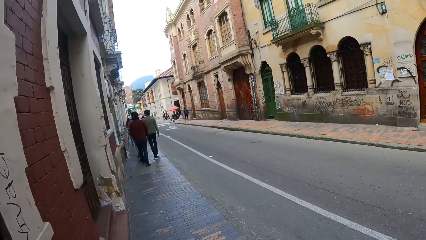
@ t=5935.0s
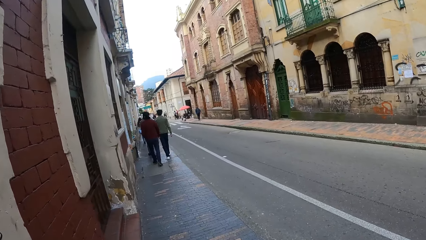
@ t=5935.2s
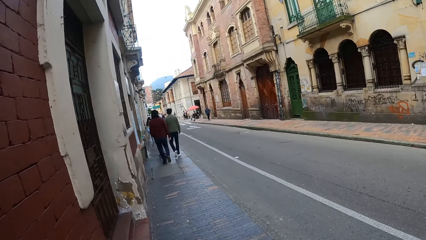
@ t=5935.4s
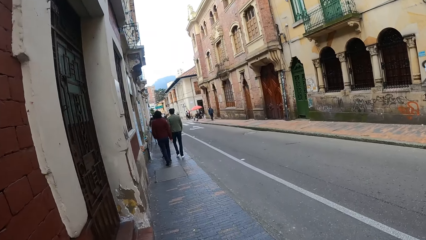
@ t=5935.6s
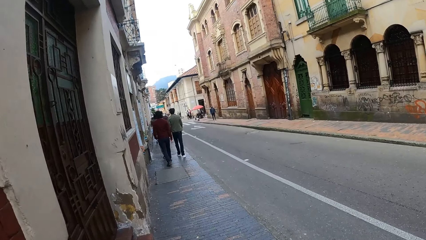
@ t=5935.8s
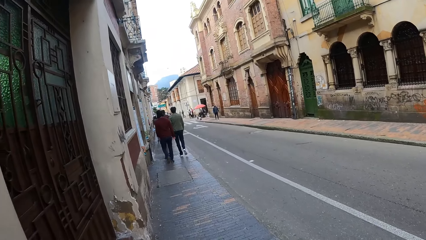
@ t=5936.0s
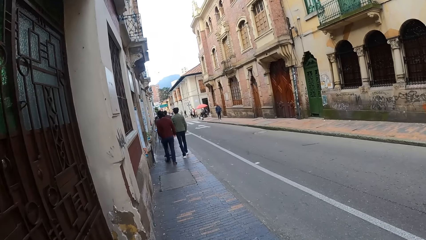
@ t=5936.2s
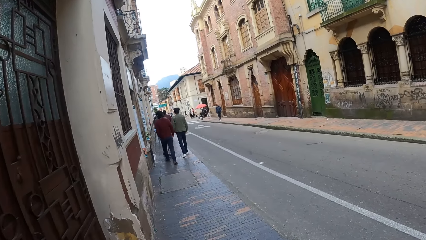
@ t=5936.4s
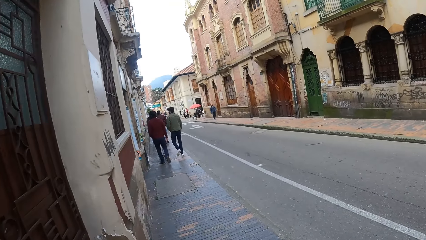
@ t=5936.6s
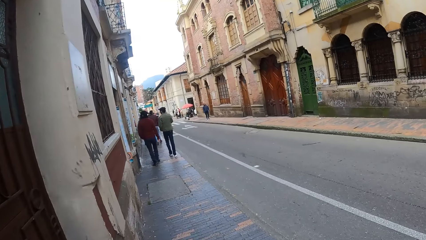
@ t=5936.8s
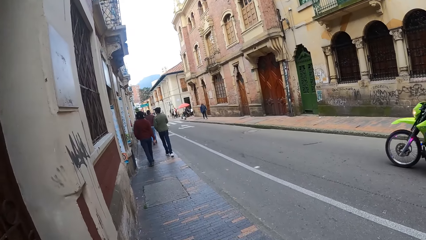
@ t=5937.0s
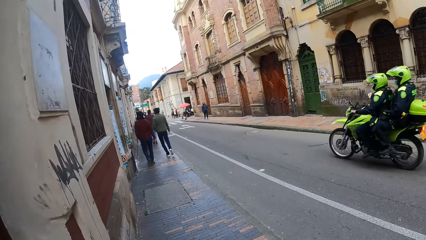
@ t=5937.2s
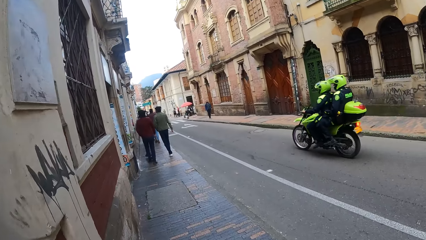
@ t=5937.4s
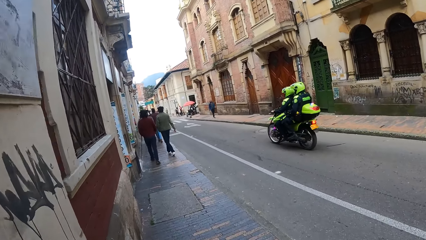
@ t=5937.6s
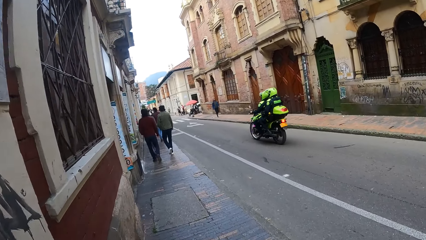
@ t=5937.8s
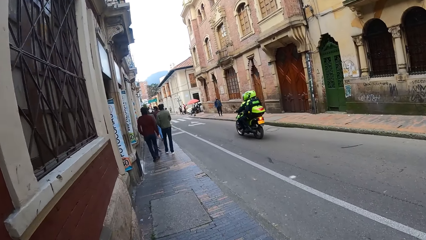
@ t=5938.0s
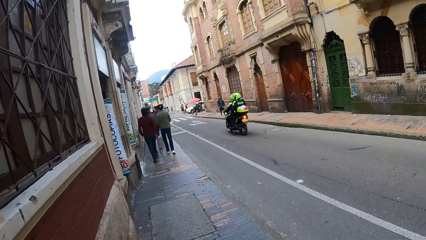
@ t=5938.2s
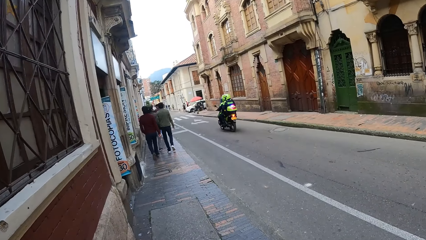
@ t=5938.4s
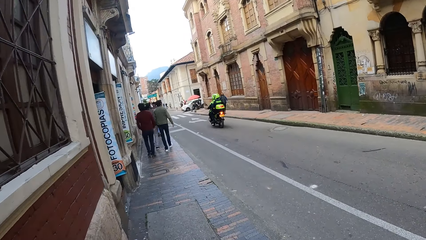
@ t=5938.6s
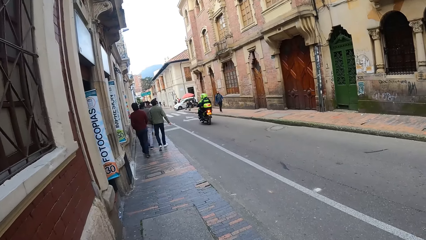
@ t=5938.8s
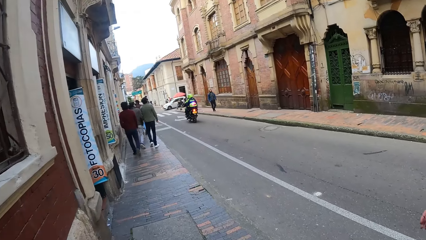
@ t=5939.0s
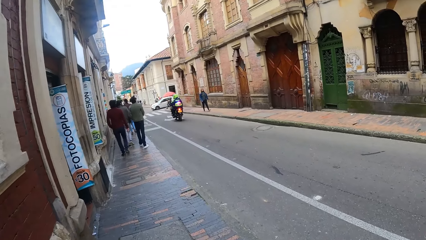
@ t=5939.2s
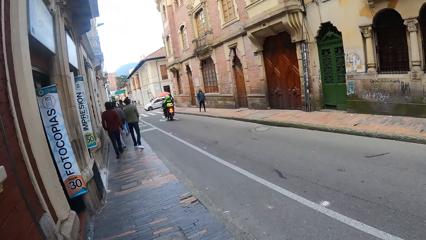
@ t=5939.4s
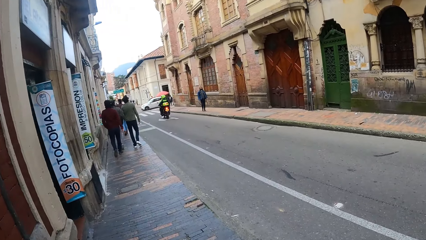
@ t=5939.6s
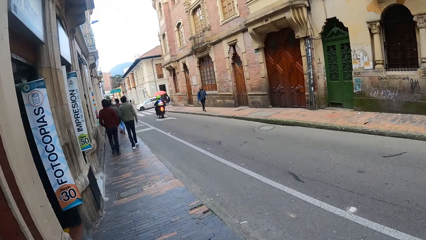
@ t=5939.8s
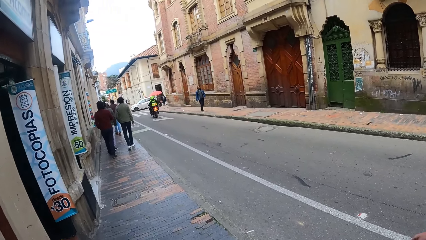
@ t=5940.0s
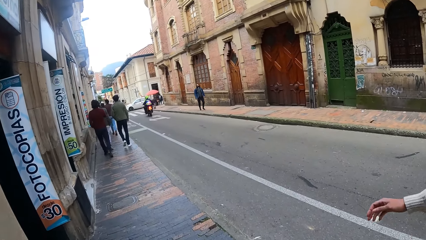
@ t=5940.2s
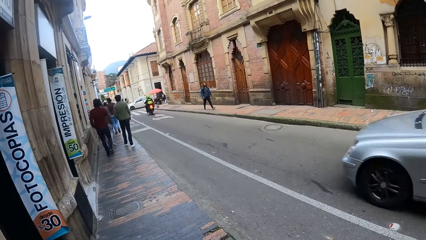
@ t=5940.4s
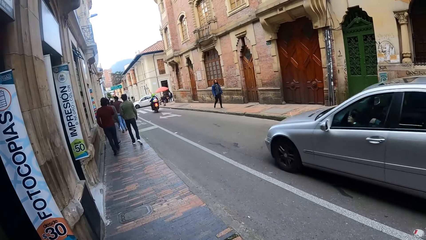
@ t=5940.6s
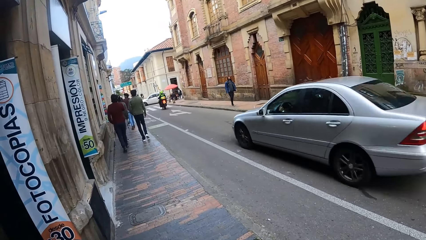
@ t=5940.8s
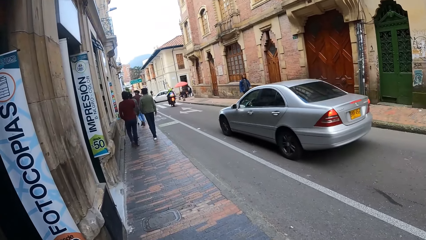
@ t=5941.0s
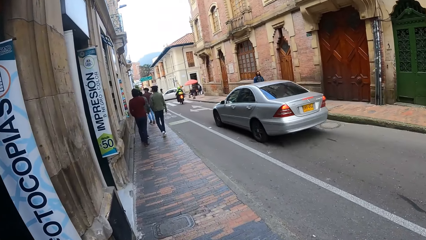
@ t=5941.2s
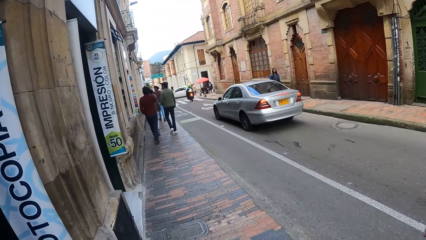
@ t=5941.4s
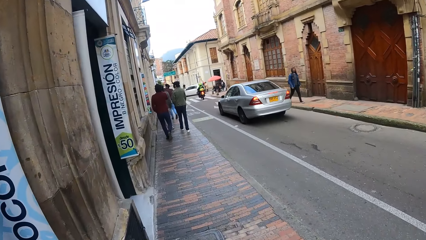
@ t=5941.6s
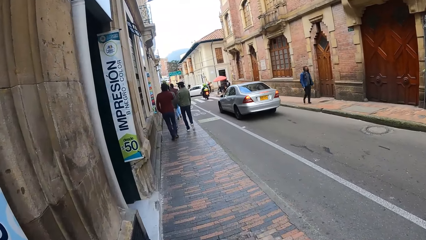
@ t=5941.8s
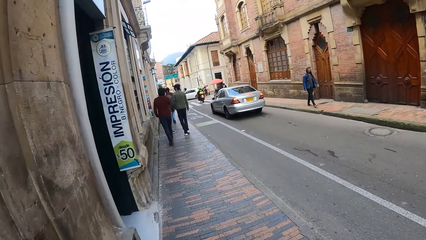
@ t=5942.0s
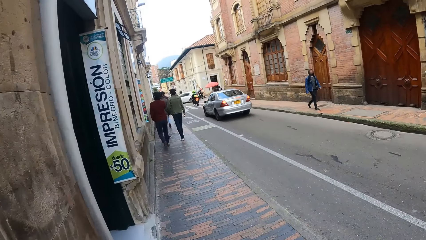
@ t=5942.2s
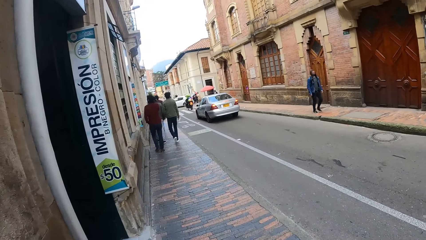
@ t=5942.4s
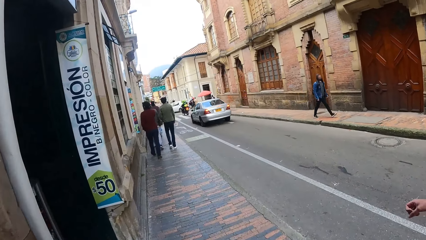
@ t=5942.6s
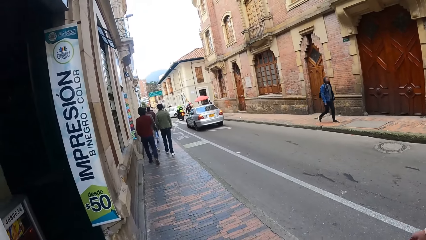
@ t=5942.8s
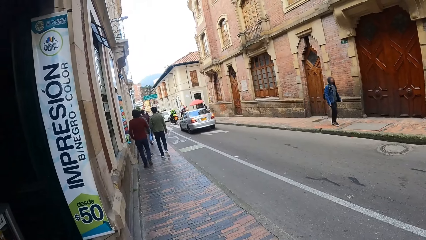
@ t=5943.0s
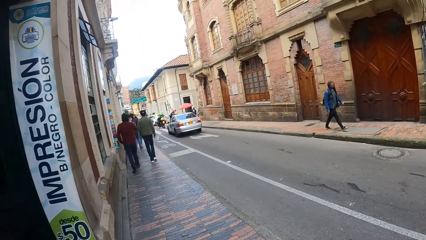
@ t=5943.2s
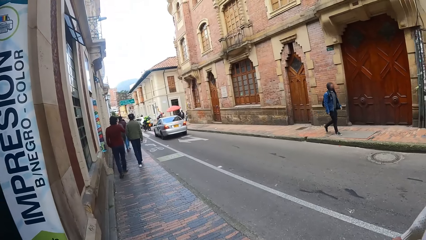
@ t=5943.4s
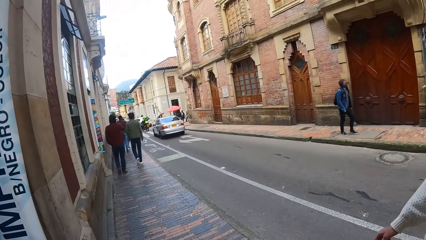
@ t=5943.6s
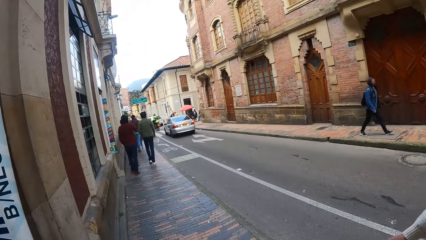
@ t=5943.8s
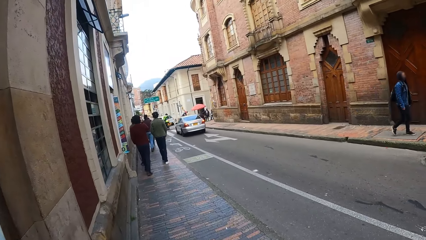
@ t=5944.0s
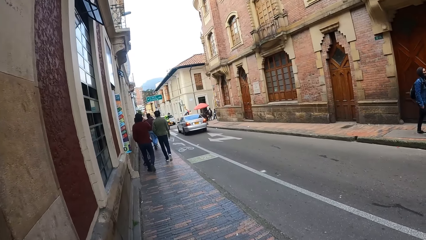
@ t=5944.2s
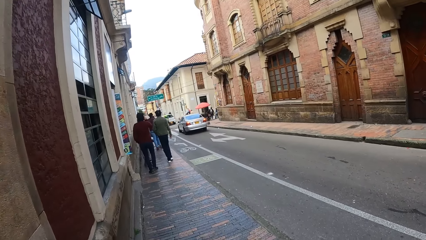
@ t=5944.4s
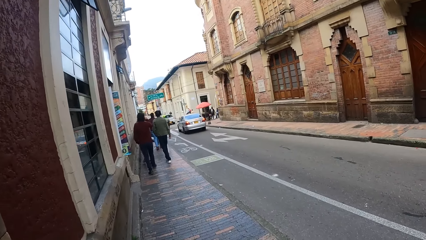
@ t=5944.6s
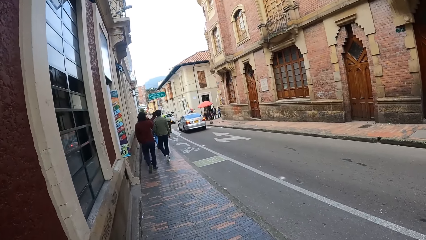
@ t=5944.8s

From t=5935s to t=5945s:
The camera wearer looks at a poster. A silver car drives past the camera wearer. The camera wearer walks on a pavement. They look at the poster. They walk on the pavement.
